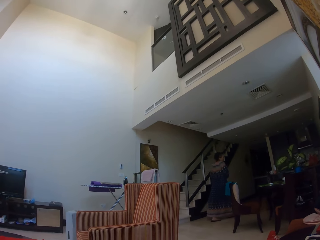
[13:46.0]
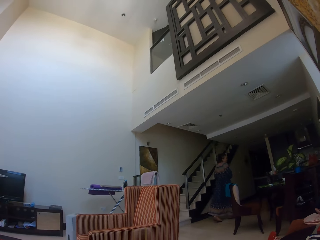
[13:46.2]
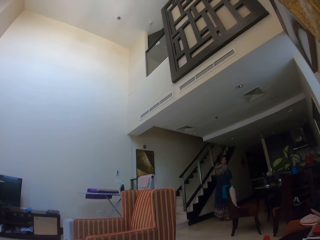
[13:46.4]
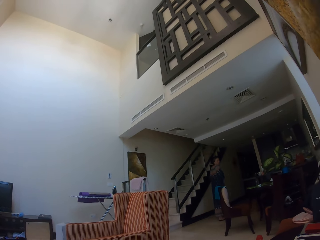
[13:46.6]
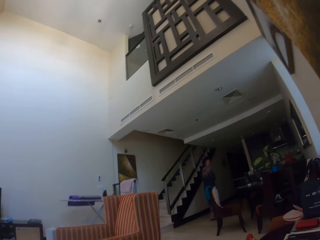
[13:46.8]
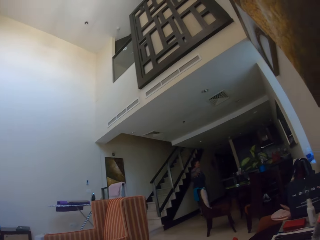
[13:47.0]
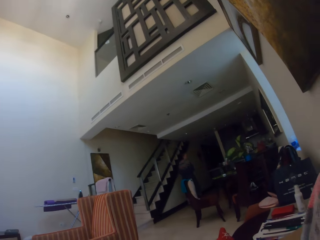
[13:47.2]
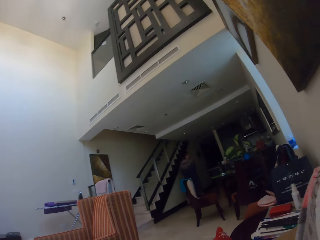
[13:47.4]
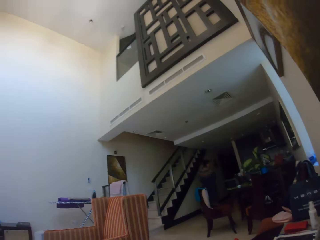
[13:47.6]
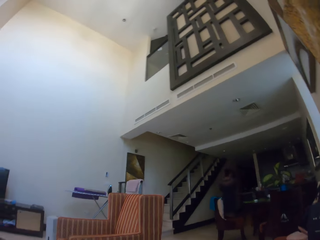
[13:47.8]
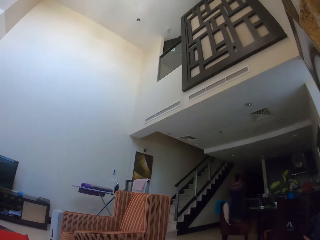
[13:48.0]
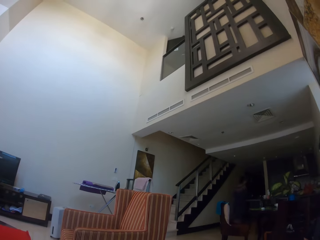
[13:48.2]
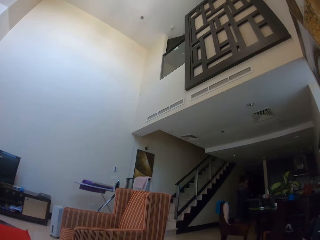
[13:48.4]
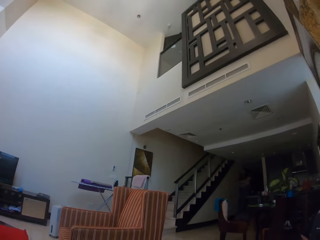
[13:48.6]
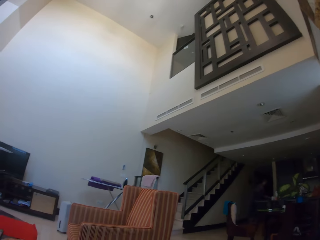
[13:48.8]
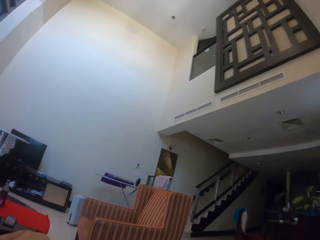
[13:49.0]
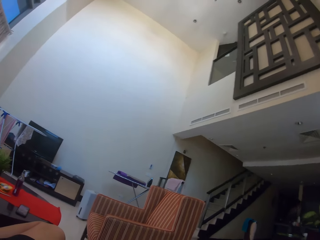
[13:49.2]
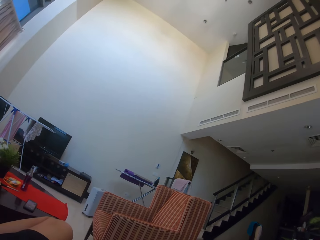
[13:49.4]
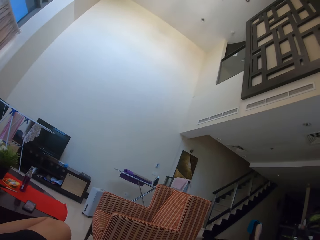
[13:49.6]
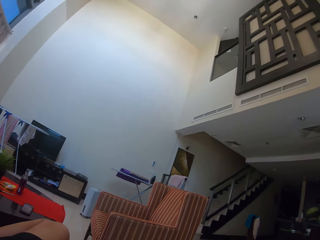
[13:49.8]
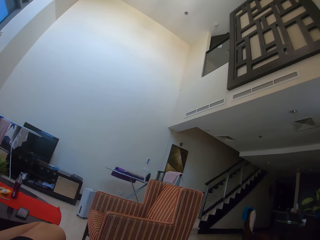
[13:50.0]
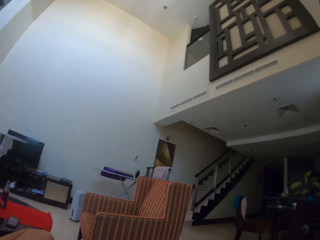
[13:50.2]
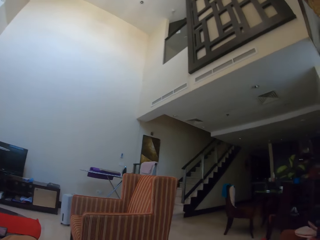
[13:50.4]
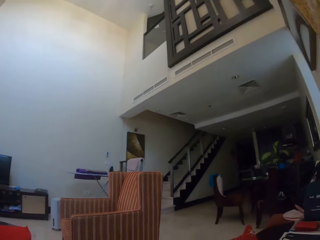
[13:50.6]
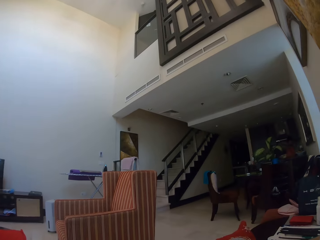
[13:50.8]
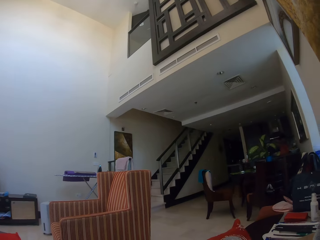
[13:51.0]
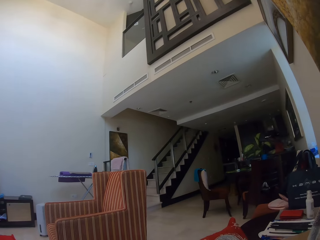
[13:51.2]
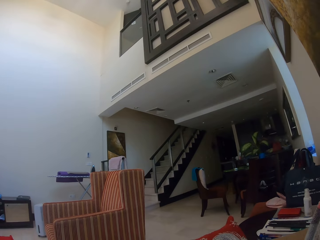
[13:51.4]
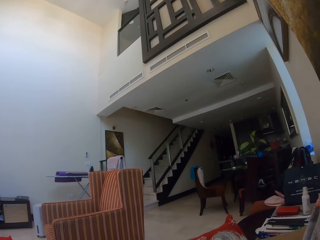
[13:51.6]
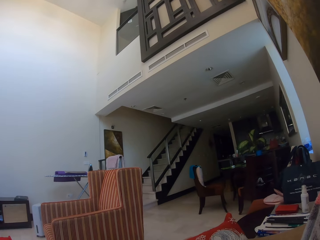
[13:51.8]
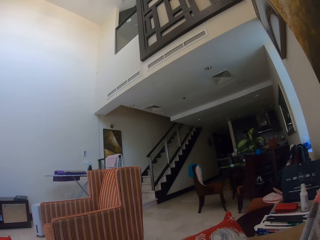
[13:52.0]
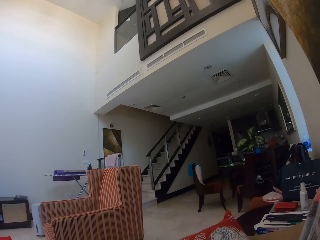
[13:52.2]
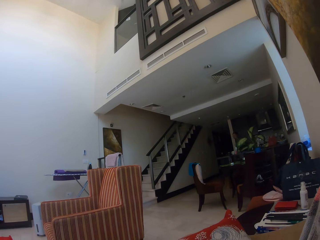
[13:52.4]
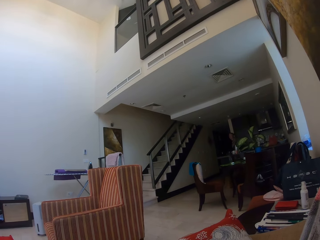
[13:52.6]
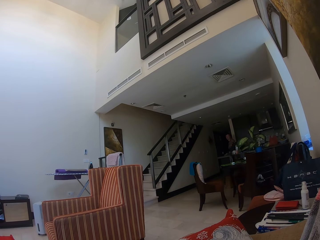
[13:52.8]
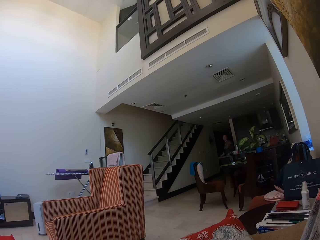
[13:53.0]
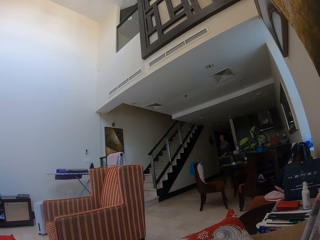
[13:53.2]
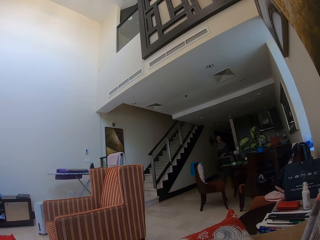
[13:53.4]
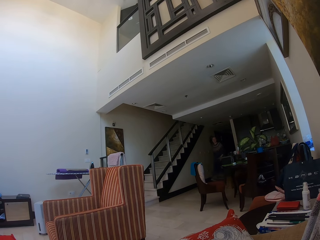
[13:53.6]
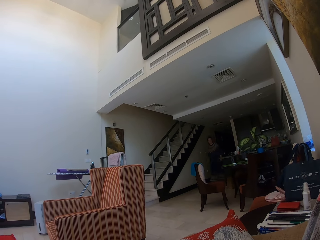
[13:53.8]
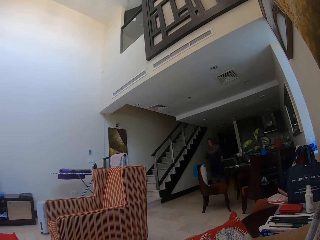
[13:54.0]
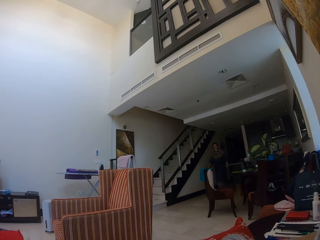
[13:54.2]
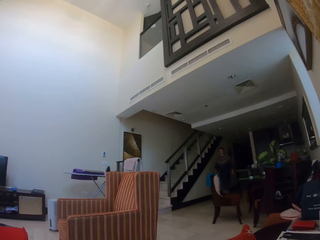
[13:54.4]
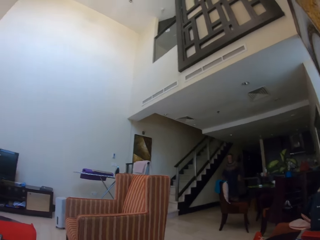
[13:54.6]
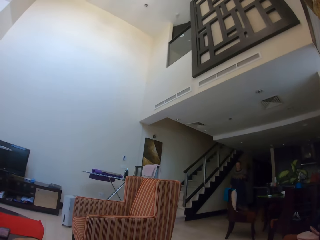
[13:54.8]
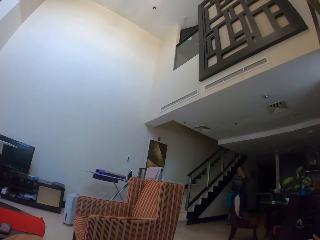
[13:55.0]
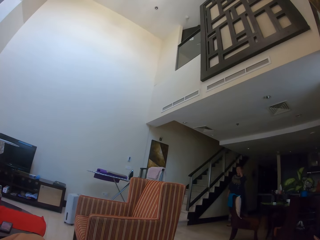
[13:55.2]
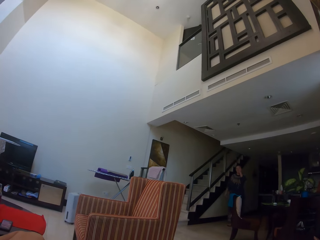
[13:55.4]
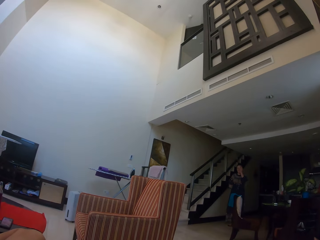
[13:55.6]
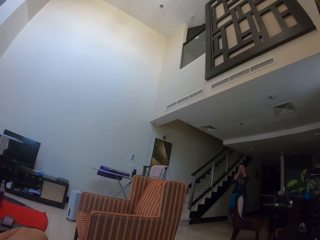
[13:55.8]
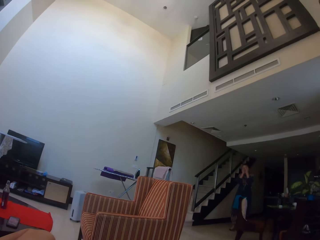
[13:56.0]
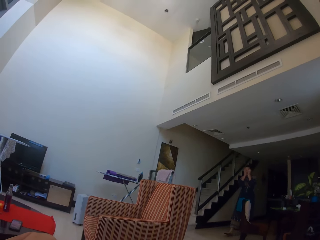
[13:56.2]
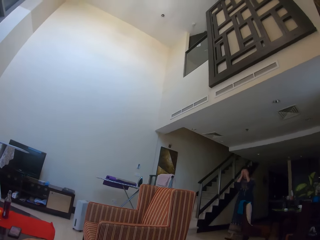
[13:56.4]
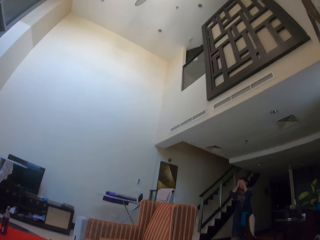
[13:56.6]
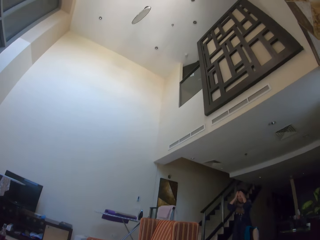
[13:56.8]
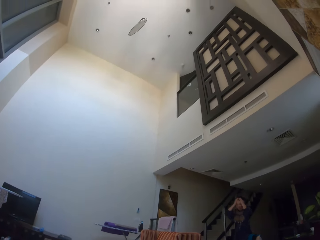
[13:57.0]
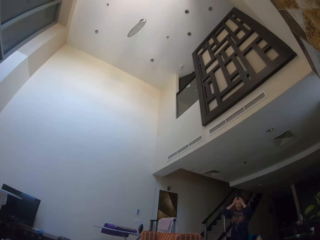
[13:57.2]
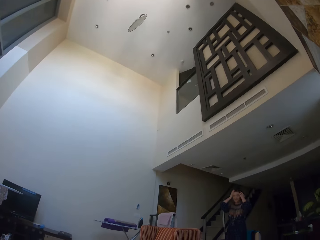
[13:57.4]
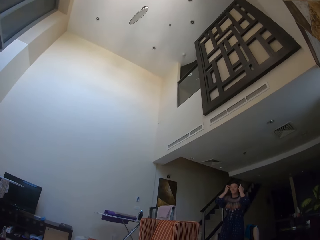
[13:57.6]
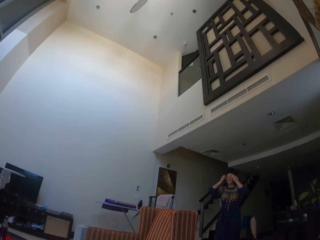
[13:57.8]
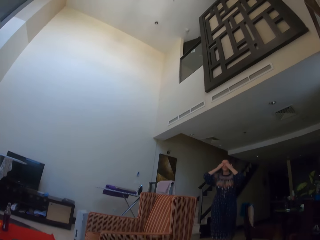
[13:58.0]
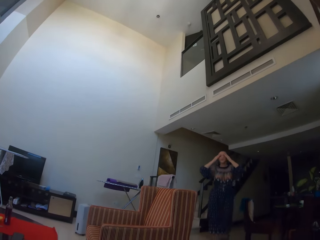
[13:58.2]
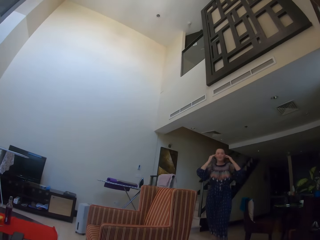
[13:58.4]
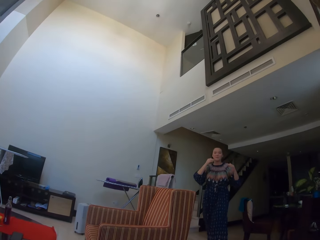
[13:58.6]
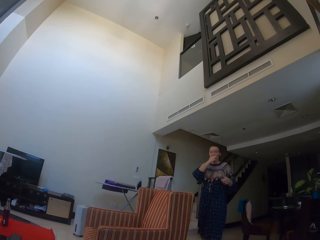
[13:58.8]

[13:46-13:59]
A lady walks around the house. The lady holds her face with her hands.

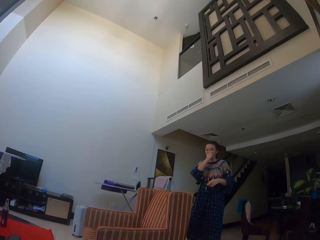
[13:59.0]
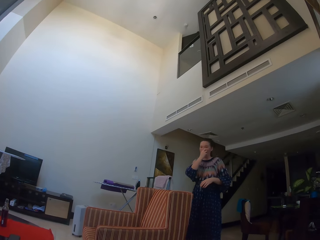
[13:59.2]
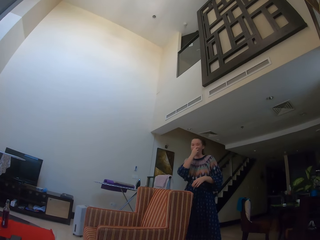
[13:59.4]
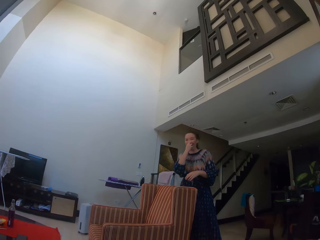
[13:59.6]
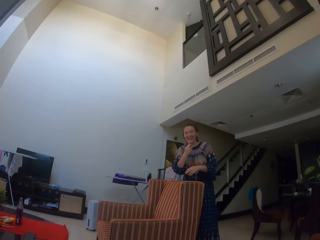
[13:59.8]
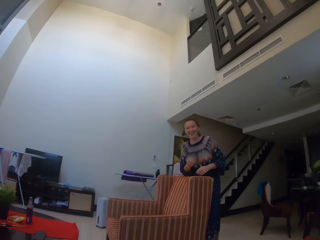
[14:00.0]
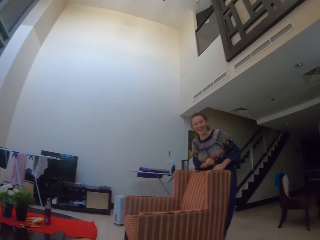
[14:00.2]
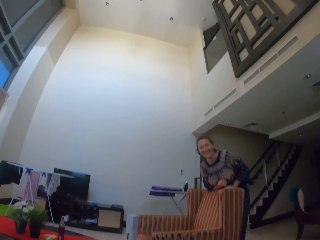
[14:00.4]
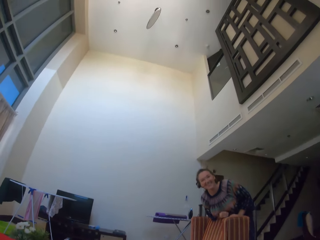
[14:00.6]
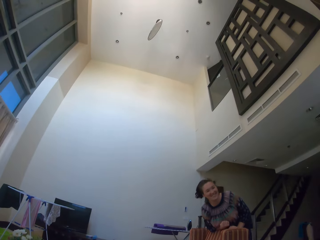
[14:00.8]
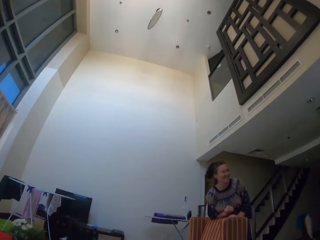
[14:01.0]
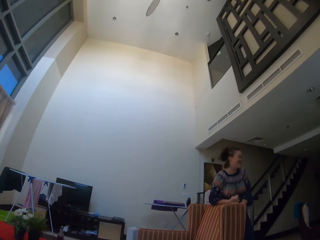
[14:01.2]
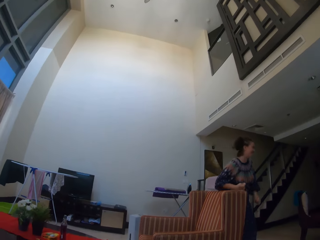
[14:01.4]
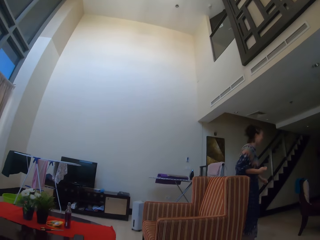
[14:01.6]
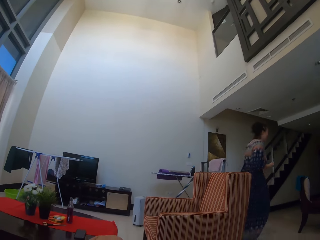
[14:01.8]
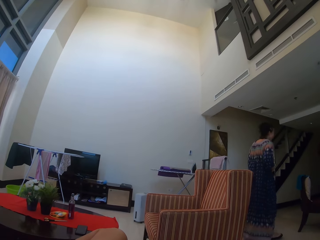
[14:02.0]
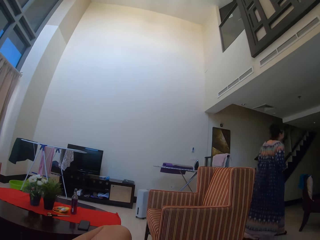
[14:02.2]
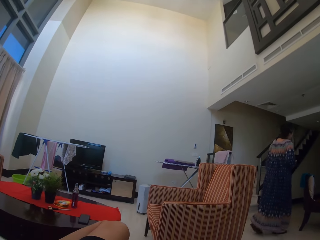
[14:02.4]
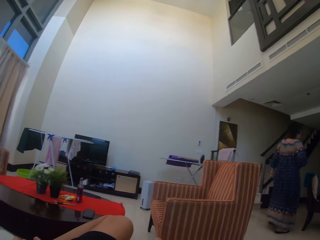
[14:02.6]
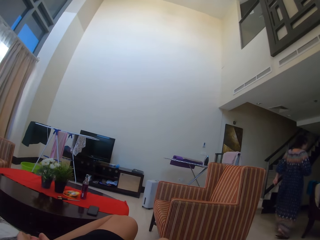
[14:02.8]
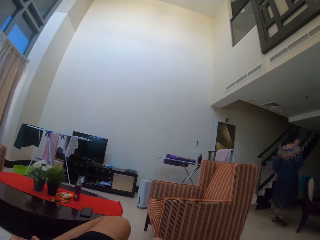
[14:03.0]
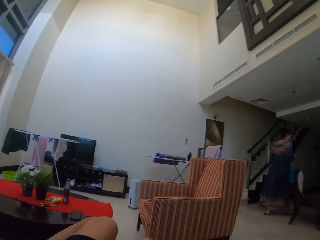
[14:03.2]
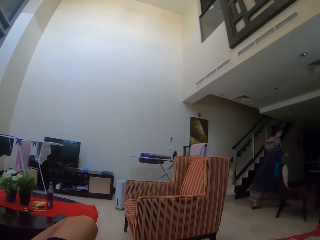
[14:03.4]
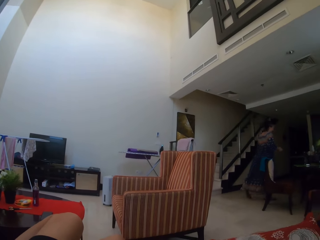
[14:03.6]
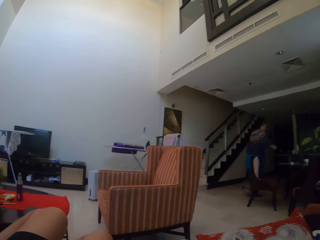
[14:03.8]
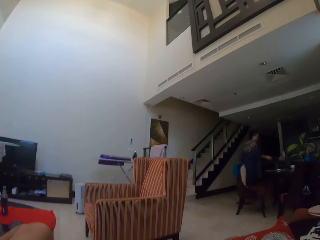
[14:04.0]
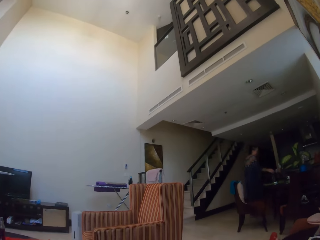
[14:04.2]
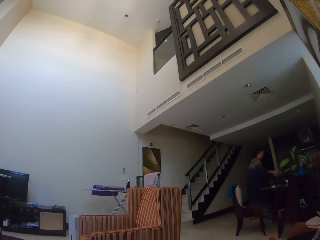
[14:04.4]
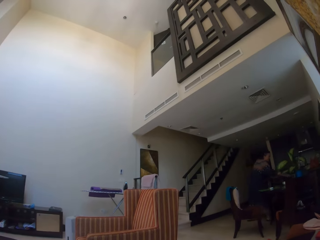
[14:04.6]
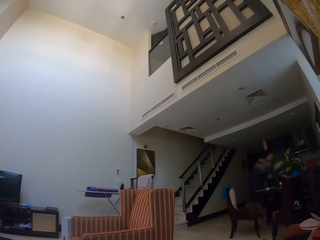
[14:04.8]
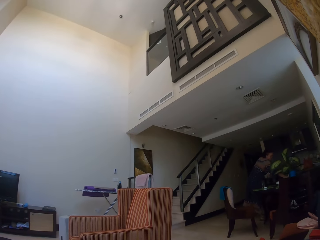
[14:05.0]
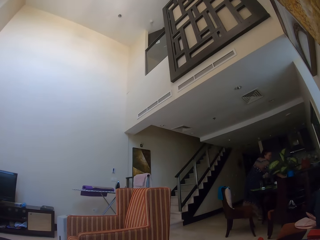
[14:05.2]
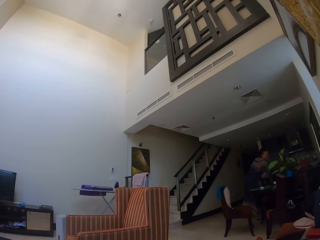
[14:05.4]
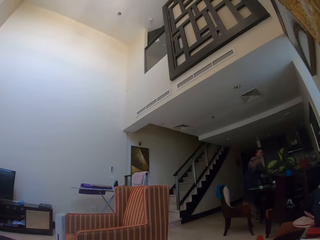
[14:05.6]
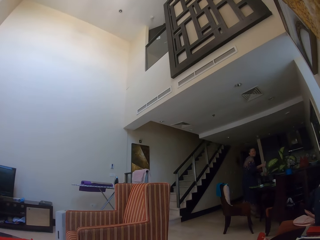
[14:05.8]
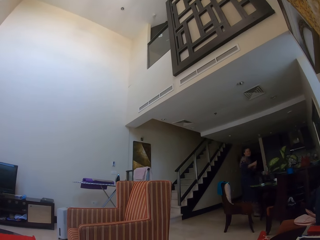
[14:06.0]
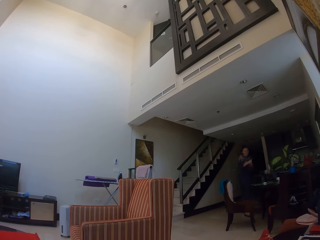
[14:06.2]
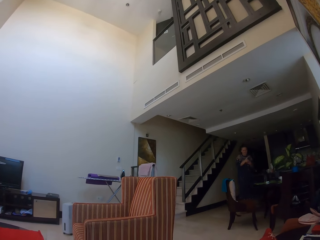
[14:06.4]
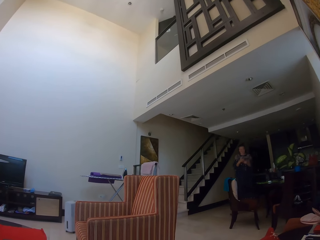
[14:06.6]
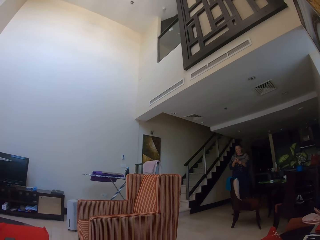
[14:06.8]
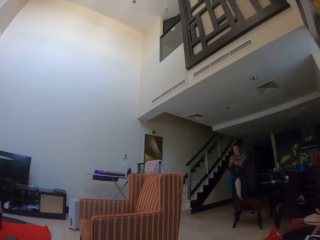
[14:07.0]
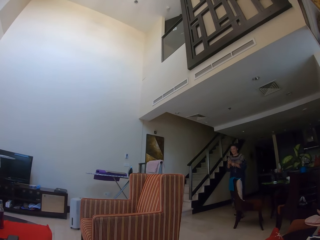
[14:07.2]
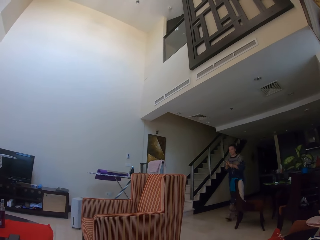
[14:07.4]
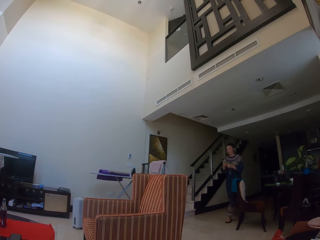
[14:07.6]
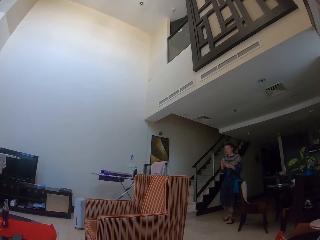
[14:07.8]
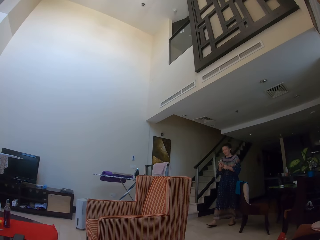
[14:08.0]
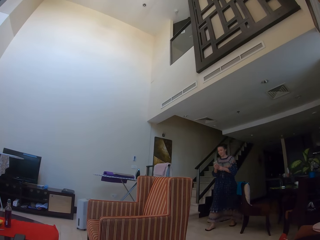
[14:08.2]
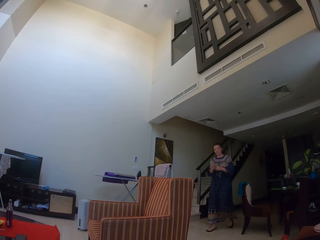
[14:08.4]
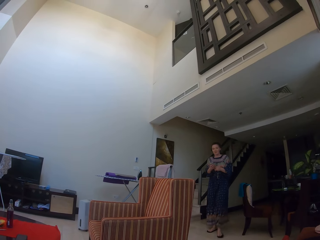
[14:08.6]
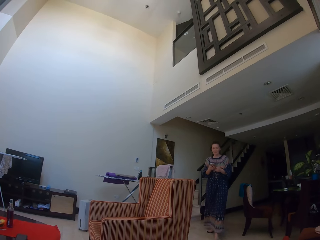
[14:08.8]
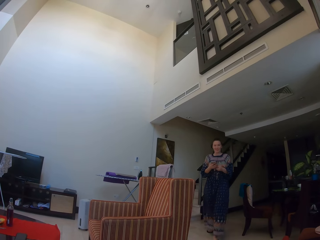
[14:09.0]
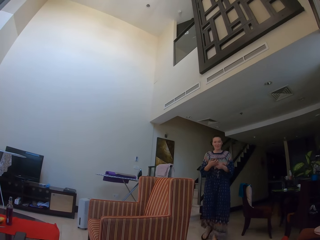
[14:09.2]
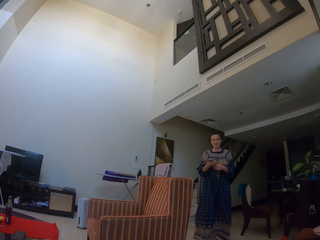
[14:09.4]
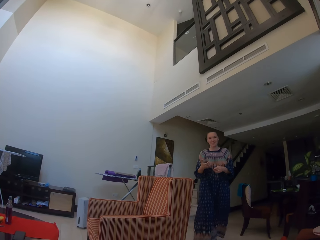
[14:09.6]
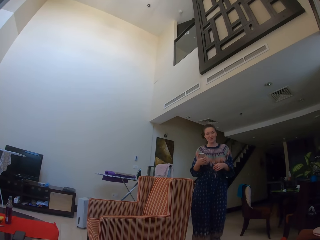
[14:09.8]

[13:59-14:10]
A lady supports herself on a chair. The lady rests on a couch in the sitting room. The lady walks away from the chair. The lady picks up a phone from the dining table. The lady walks towards the sitting room.
